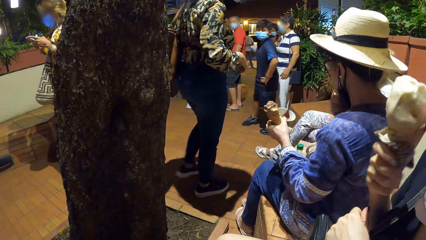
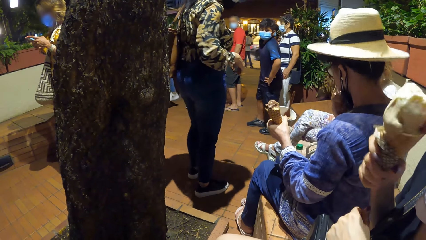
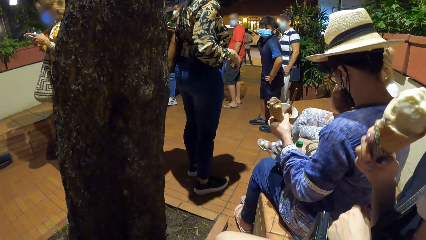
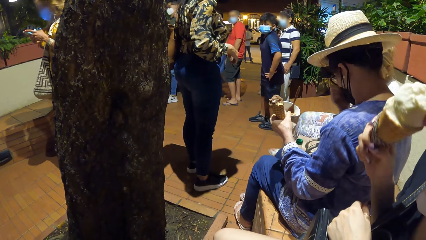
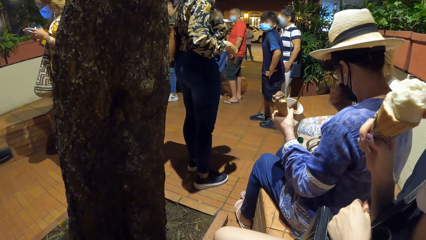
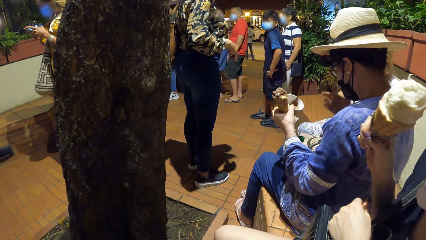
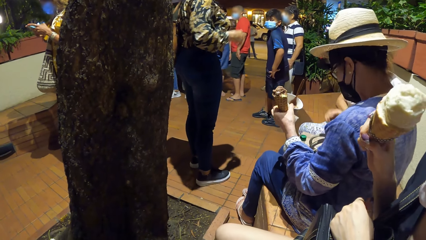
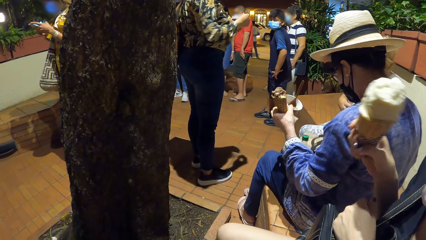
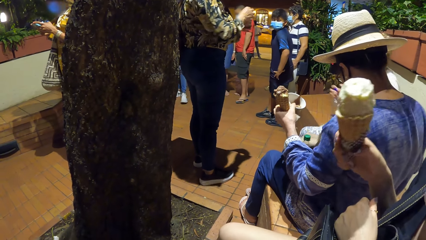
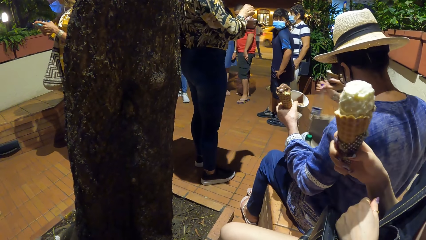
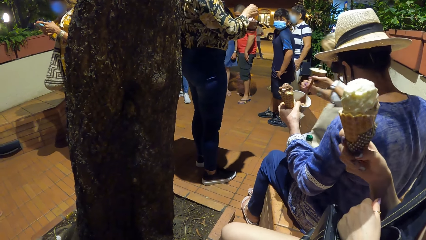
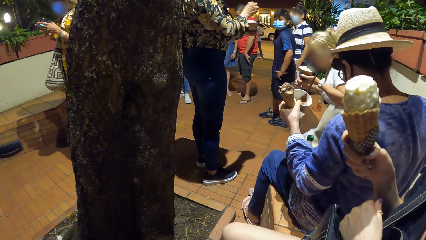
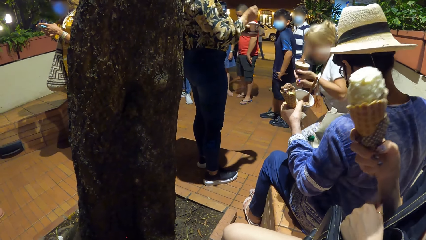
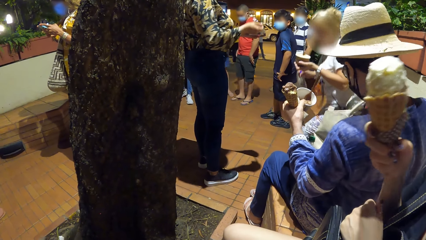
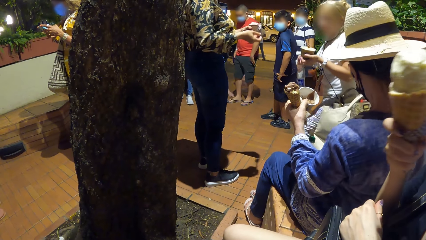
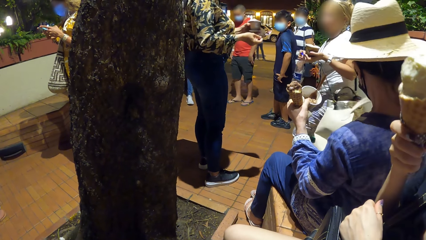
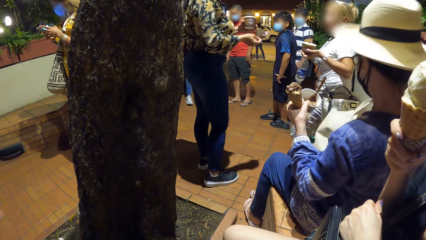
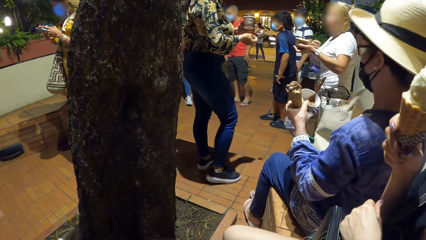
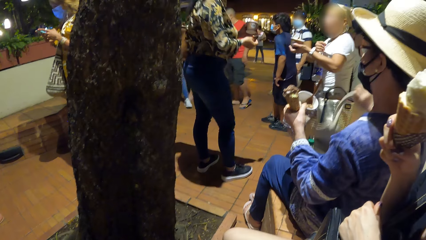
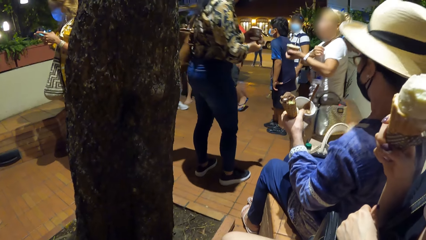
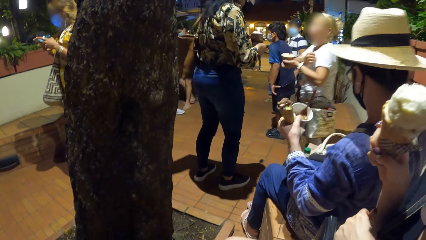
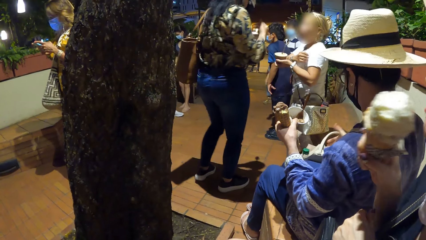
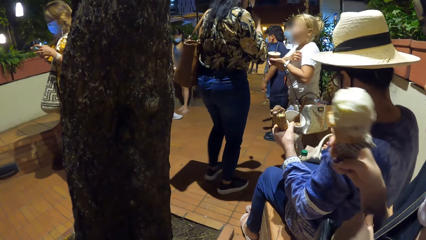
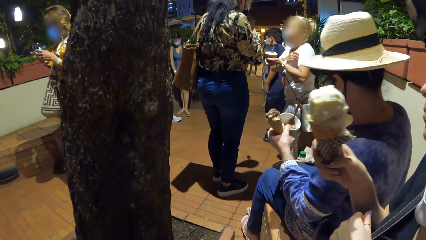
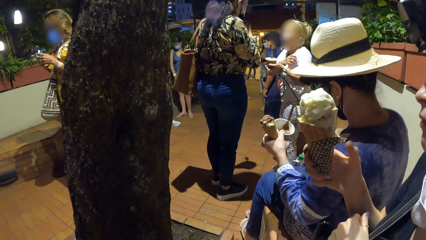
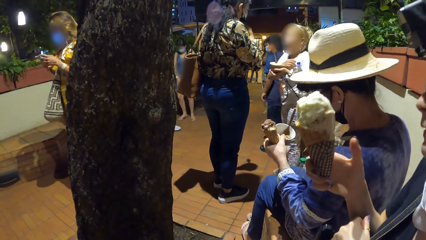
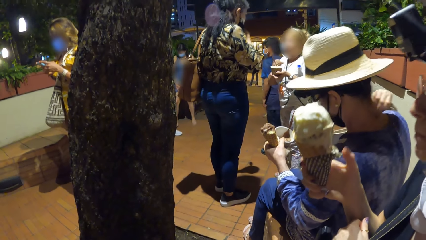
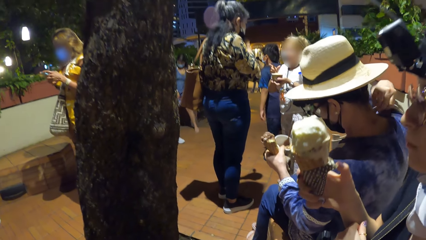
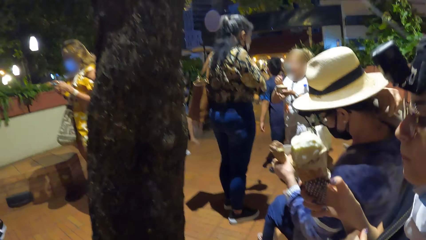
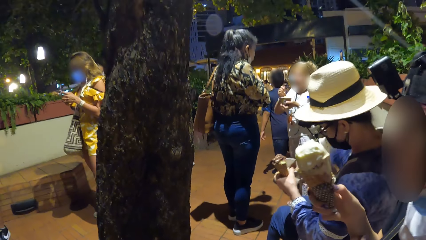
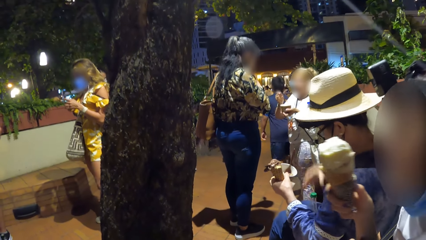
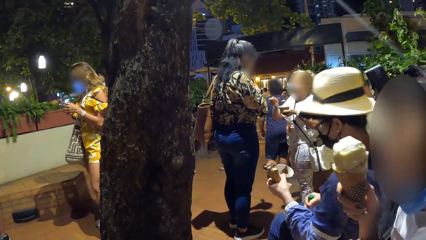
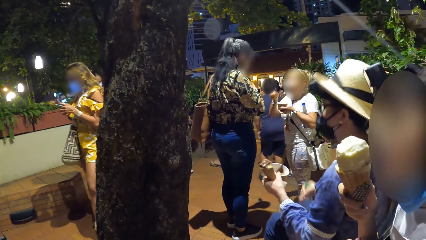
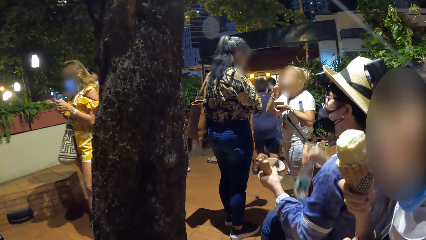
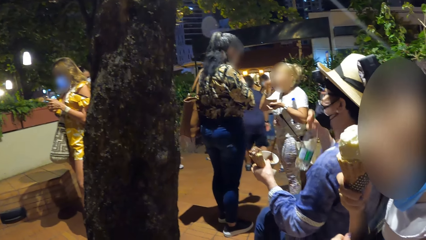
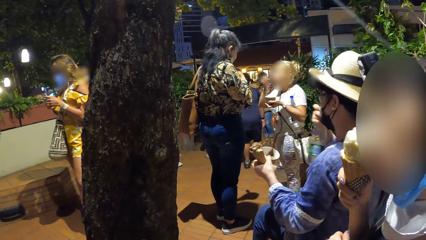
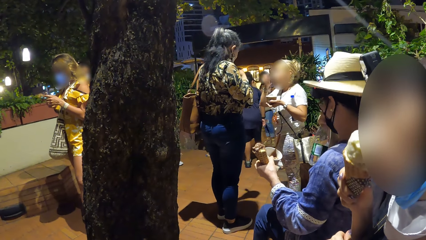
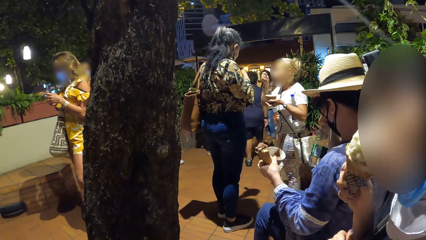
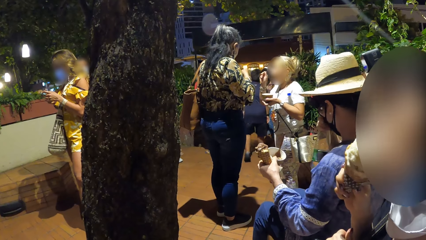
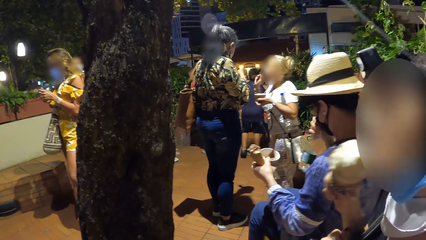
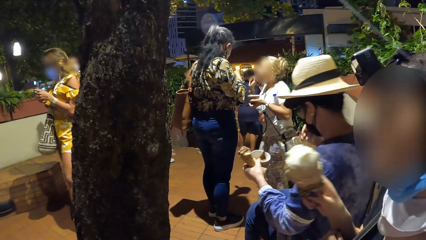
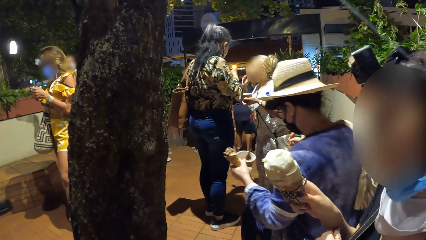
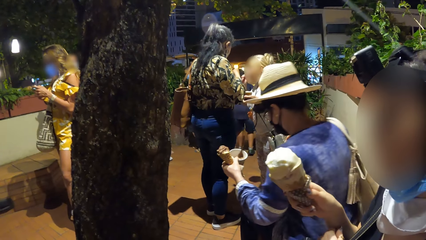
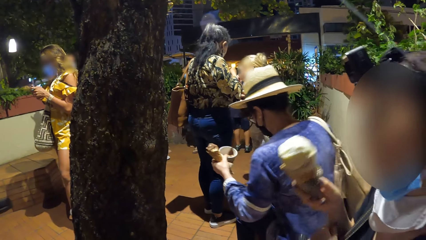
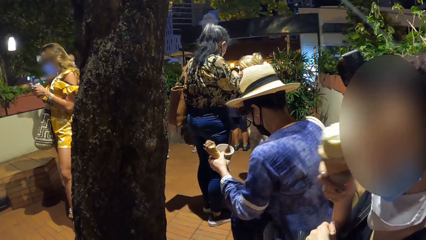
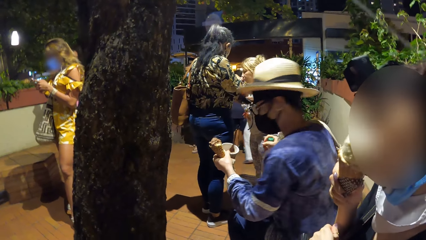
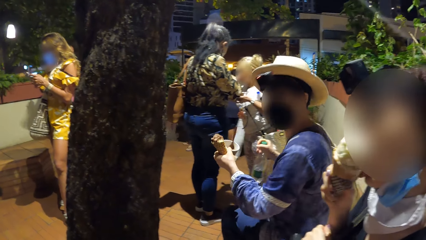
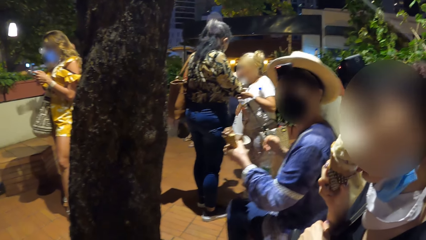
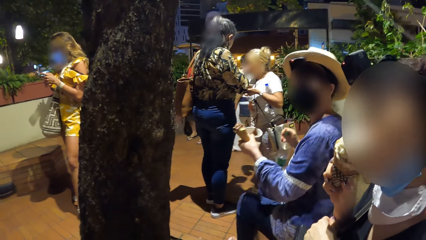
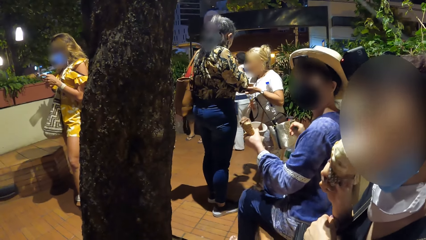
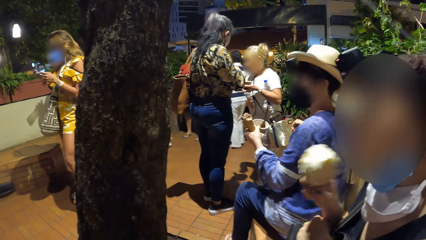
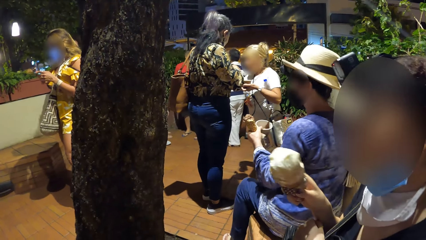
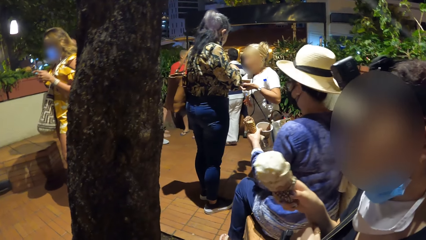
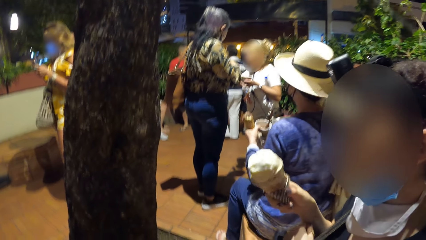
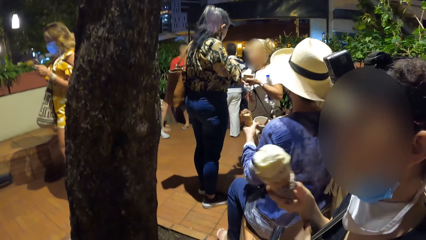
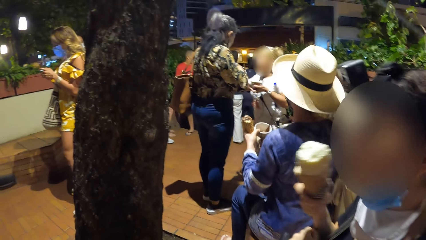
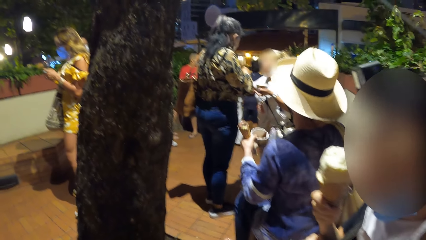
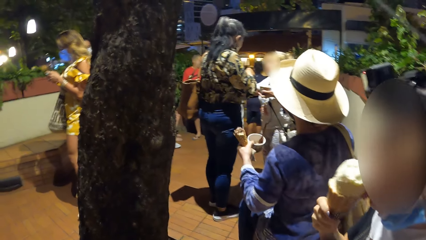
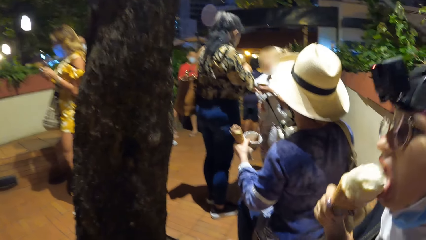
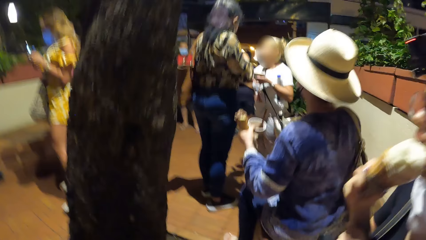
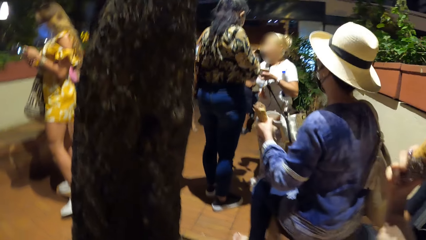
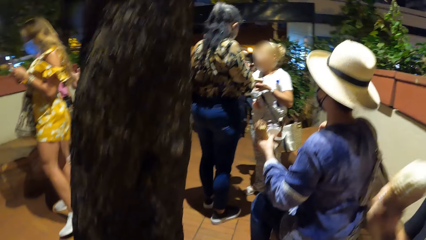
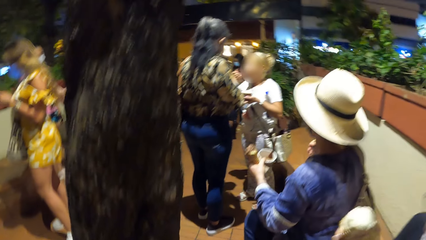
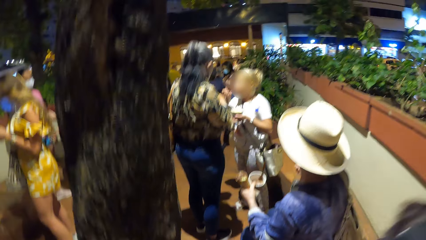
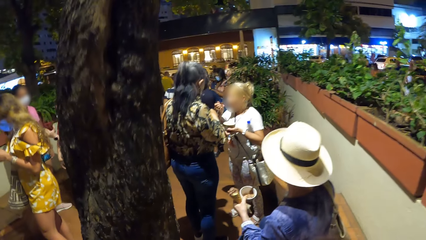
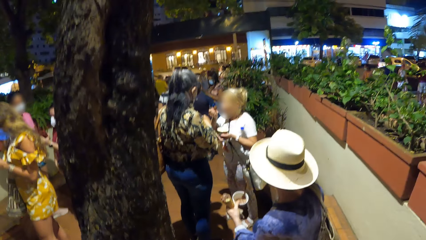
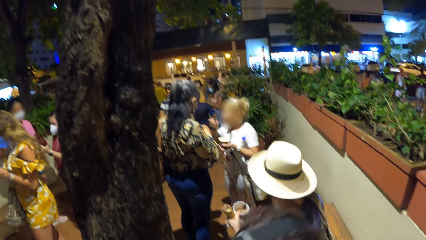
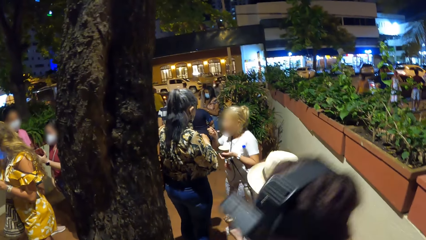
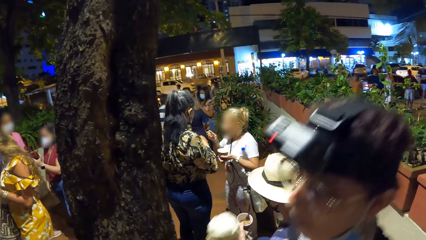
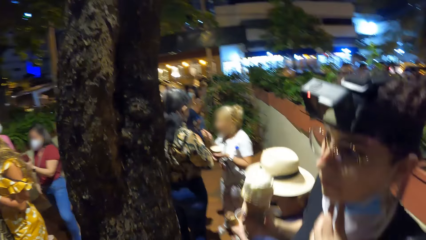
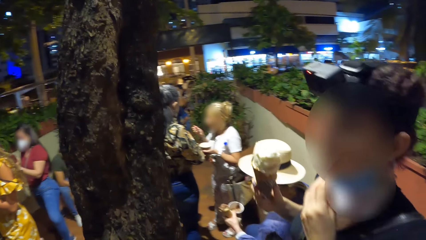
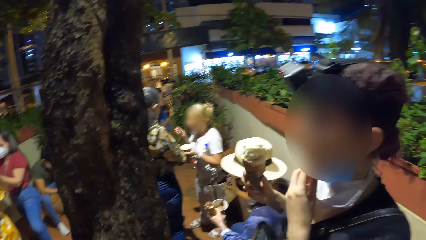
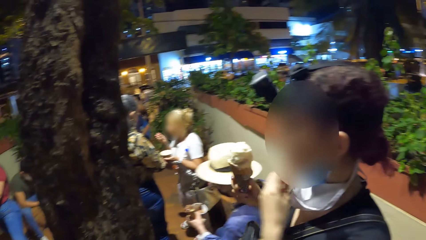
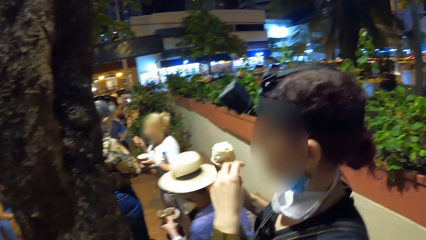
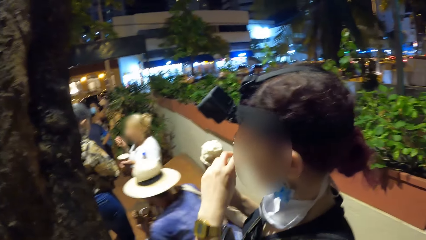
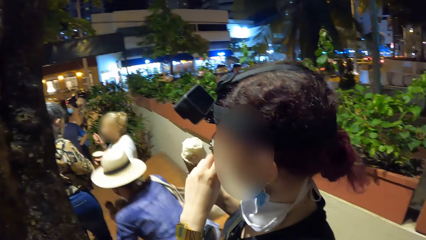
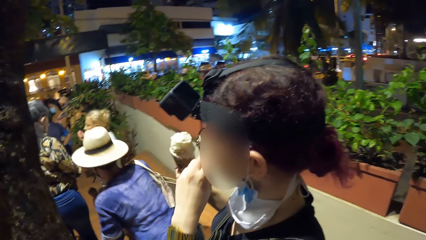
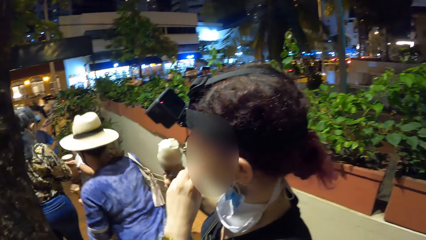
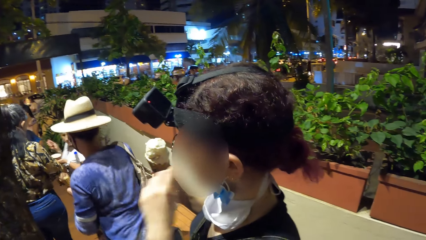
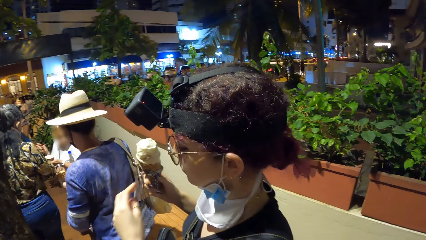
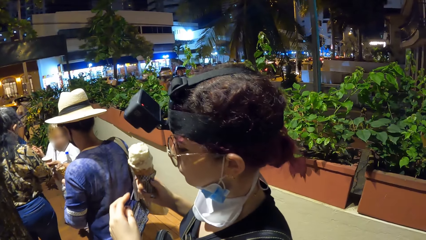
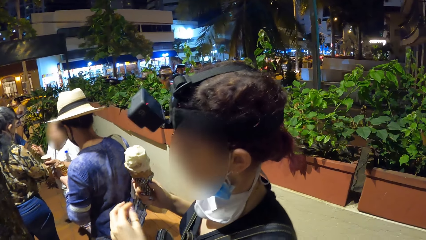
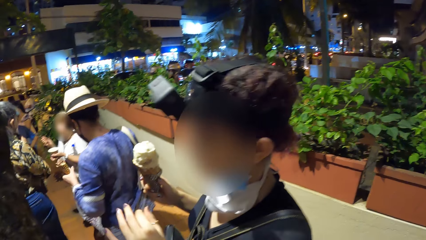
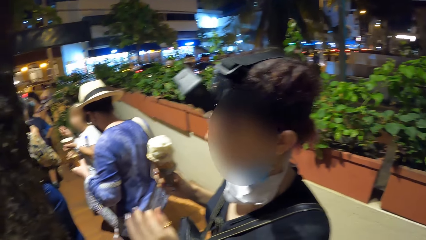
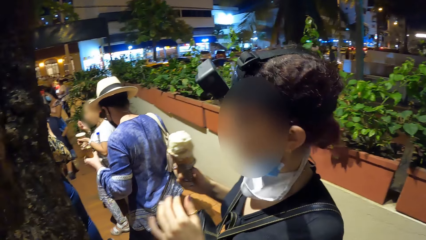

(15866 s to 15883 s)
A woman interacts with another woman. A third woman holds a bag on the bench with her right hand. The second woman stands from the bench. A fourth woman eats the ice cream in the ice cream cone with her right hand. The second woman passes a bottle to her left hand with her right hand. A fifth woman adjusts a face mask with her right hand. The first woman interacts with the second woman. The third woman places the bag on her shoulder with her right hand. The second woman scoops the ice cream from the cup with the spoon in her right hand. The third woman picks up a bottle from the bench with her right hand. The fourth woman eats the ice cream in the ice cream cone with her right hand. The second woman eats the ice cream with the spoon in her right hand. The third woman adjusts the face mask with her right hand. The fourth woman stands from the bench, adjusts the face mask with her left hand, and touches her face with her left hand. Another woman stands up.
